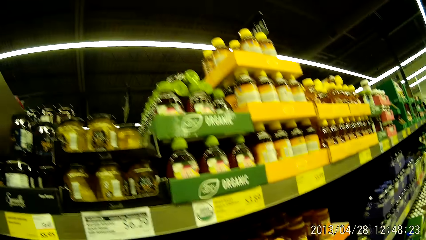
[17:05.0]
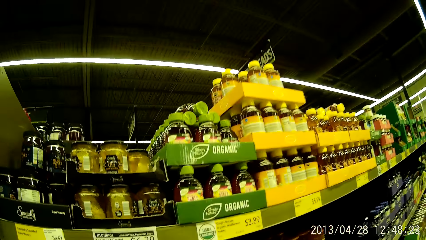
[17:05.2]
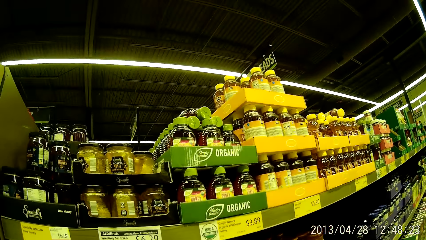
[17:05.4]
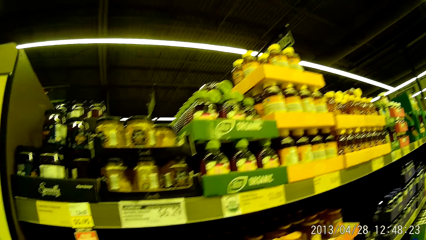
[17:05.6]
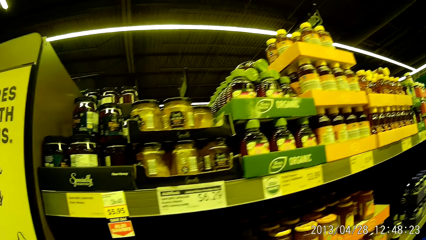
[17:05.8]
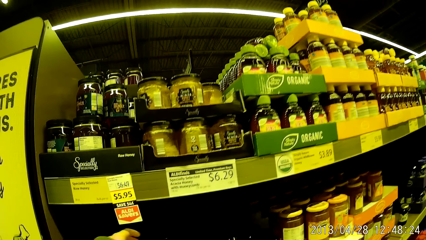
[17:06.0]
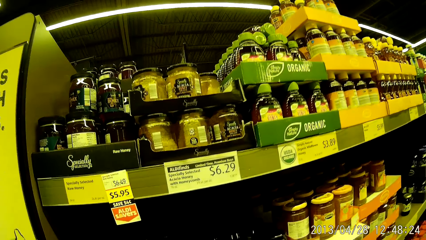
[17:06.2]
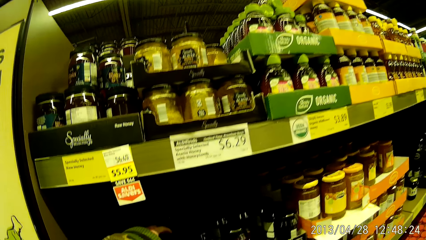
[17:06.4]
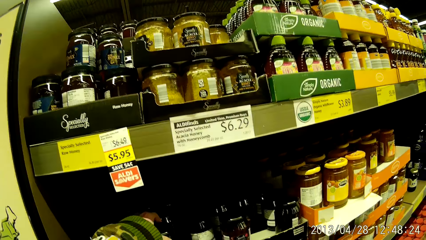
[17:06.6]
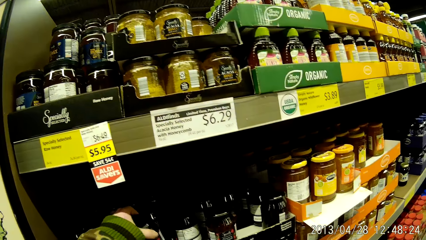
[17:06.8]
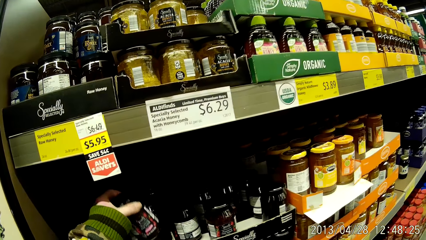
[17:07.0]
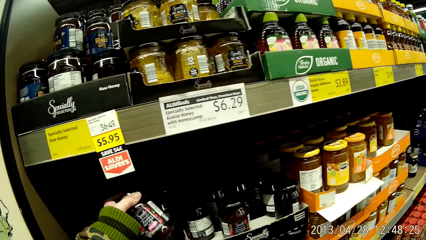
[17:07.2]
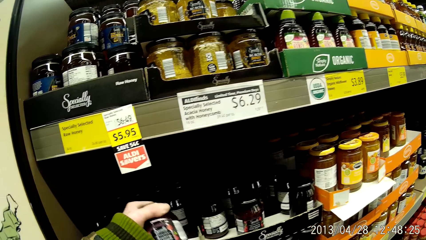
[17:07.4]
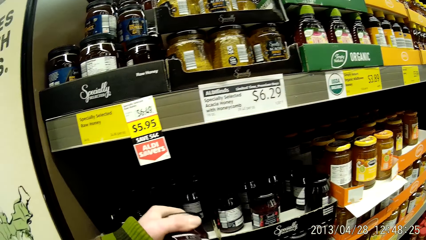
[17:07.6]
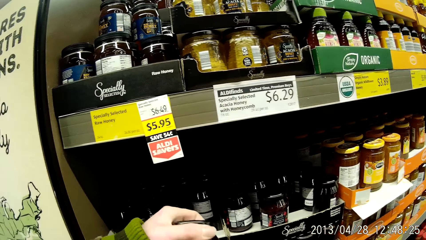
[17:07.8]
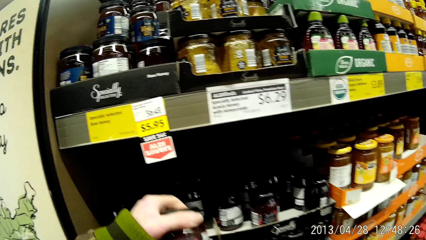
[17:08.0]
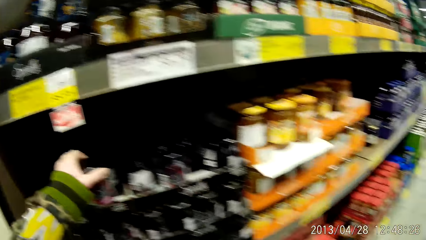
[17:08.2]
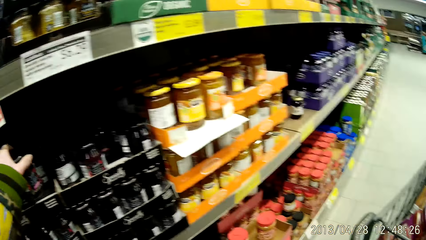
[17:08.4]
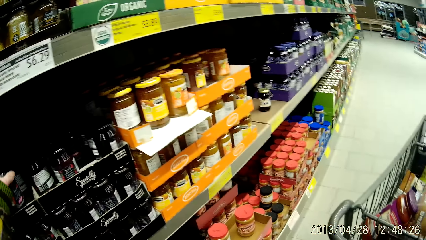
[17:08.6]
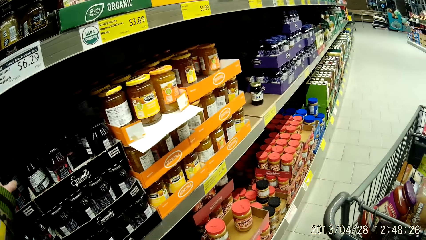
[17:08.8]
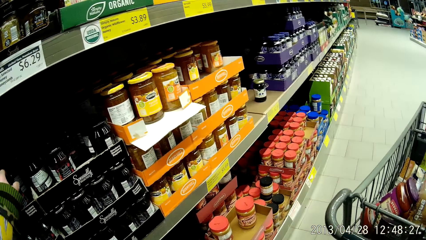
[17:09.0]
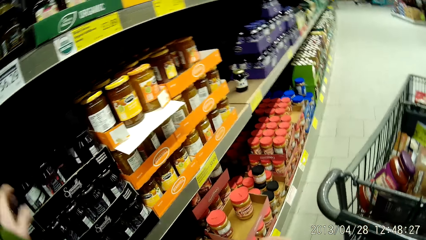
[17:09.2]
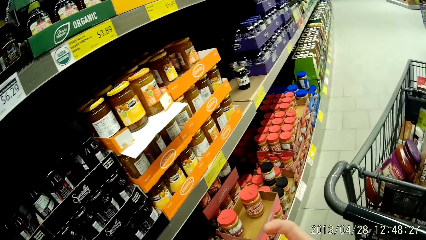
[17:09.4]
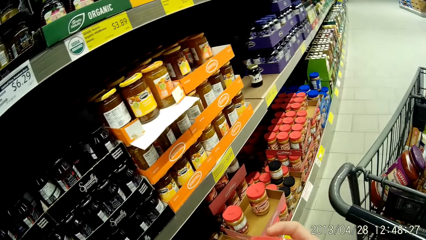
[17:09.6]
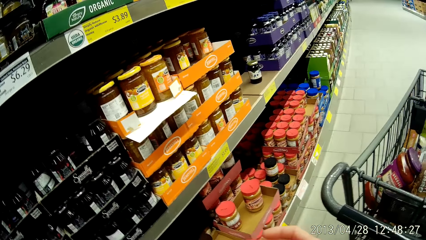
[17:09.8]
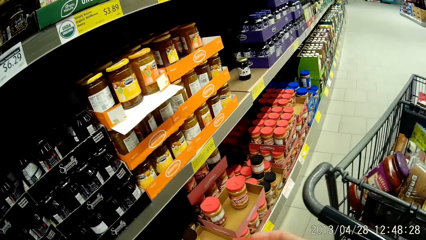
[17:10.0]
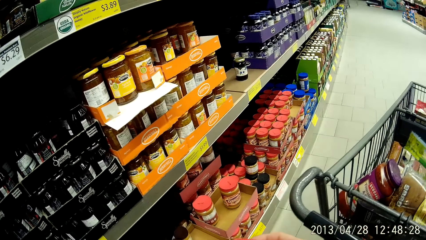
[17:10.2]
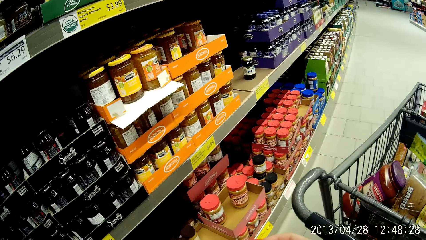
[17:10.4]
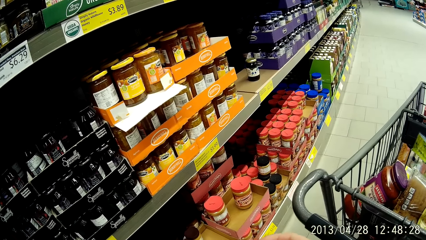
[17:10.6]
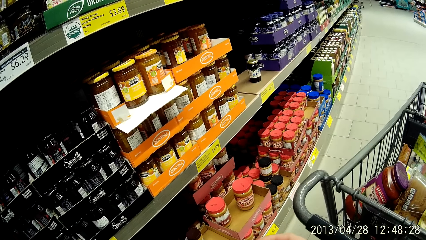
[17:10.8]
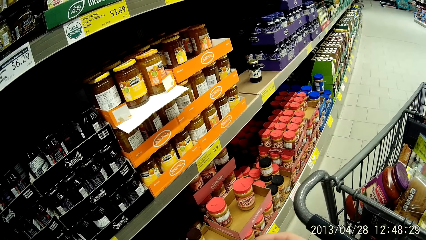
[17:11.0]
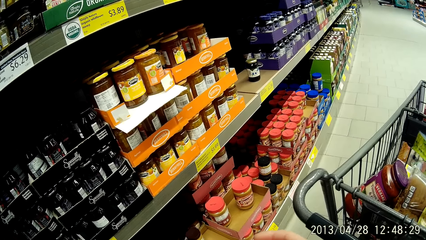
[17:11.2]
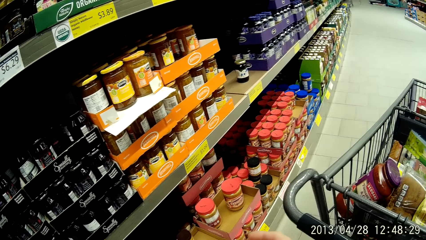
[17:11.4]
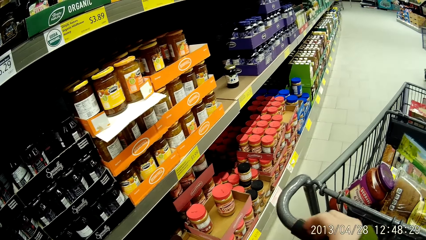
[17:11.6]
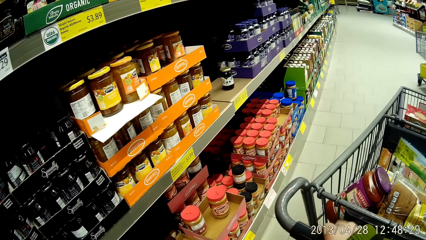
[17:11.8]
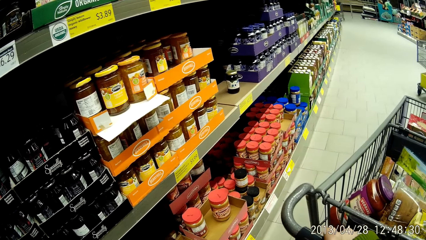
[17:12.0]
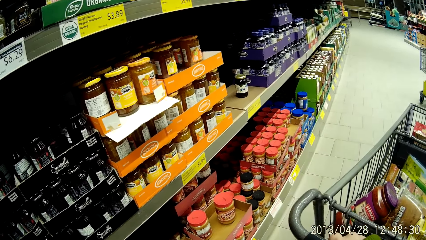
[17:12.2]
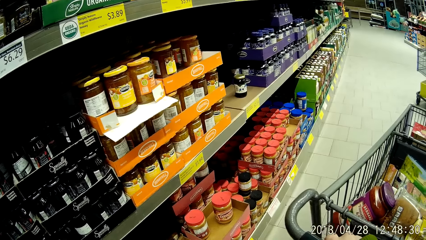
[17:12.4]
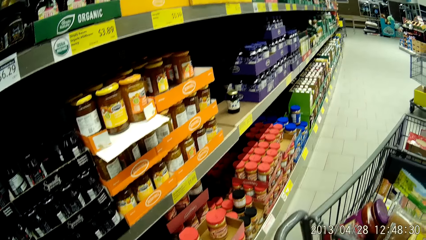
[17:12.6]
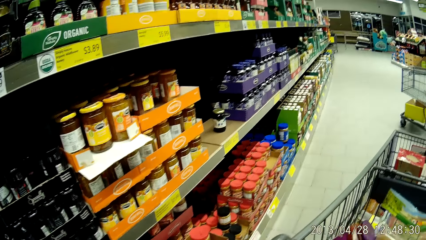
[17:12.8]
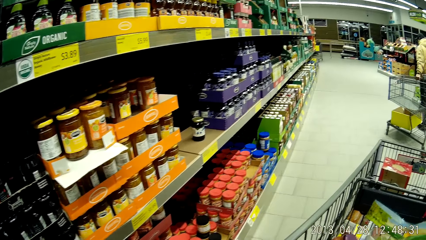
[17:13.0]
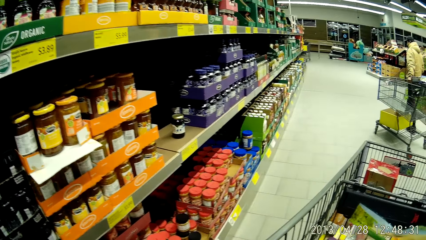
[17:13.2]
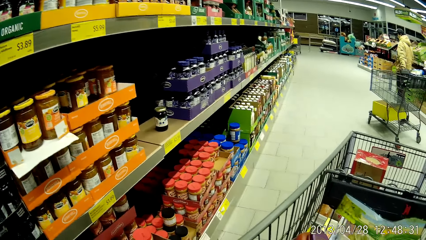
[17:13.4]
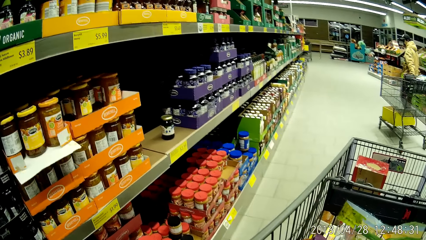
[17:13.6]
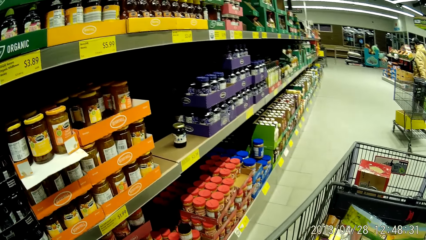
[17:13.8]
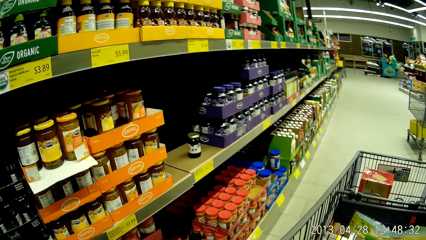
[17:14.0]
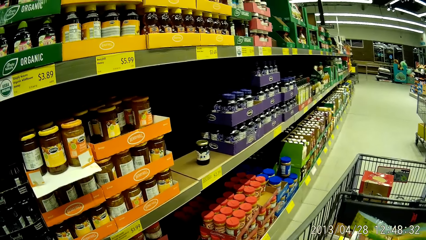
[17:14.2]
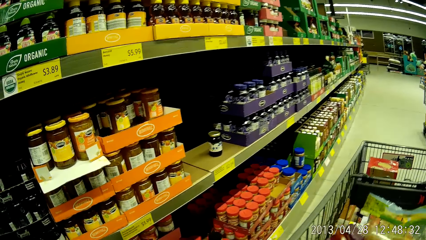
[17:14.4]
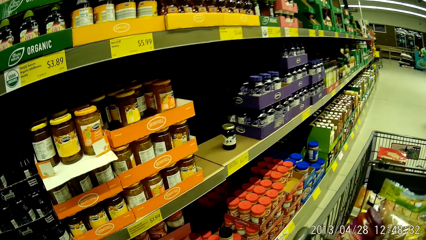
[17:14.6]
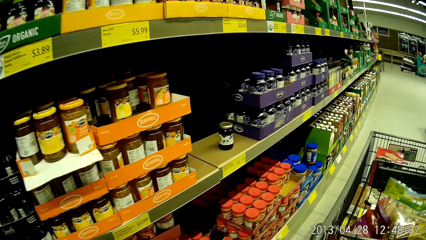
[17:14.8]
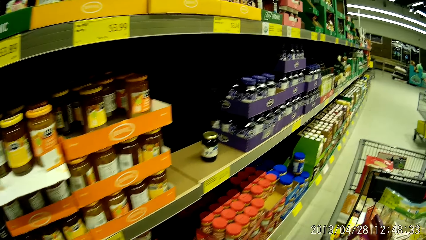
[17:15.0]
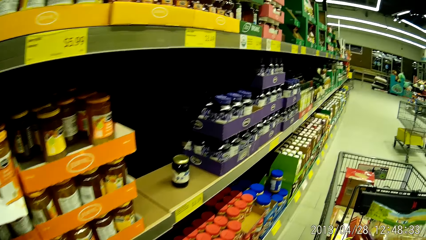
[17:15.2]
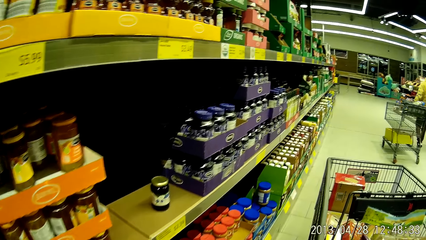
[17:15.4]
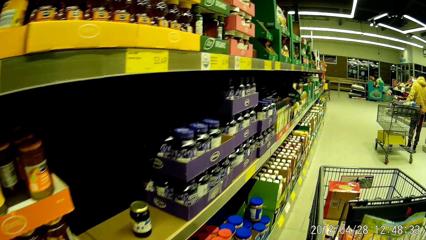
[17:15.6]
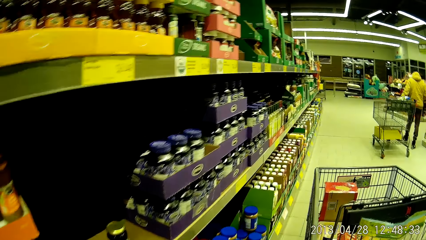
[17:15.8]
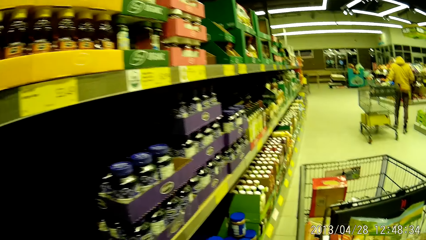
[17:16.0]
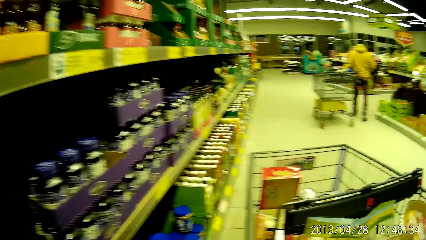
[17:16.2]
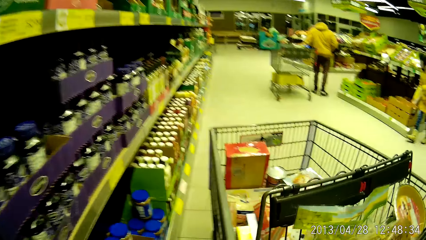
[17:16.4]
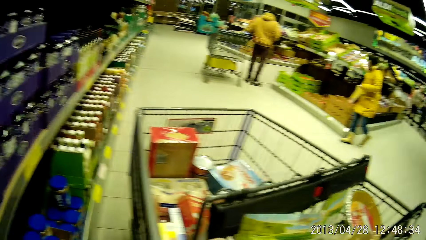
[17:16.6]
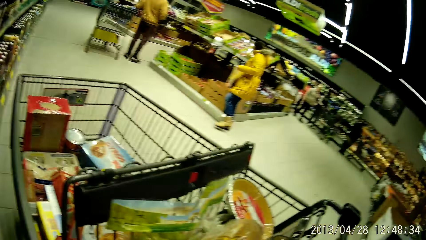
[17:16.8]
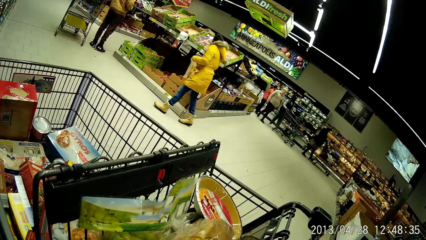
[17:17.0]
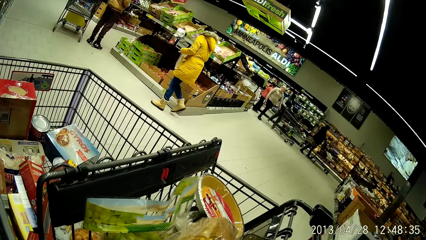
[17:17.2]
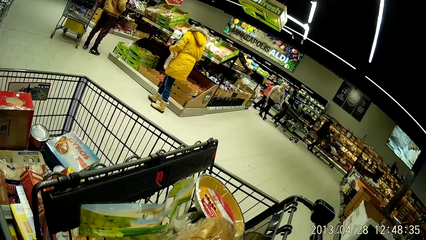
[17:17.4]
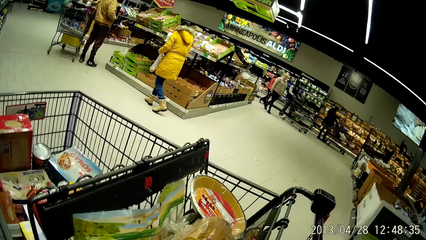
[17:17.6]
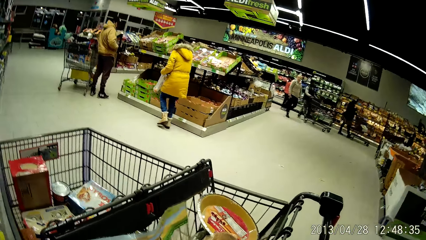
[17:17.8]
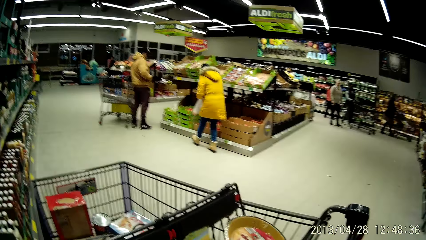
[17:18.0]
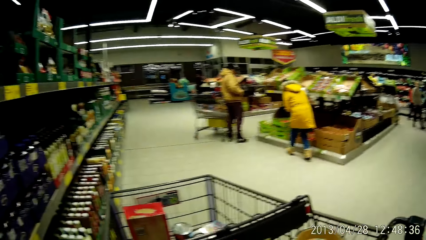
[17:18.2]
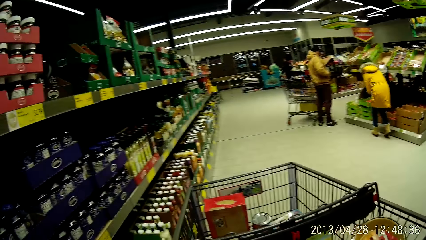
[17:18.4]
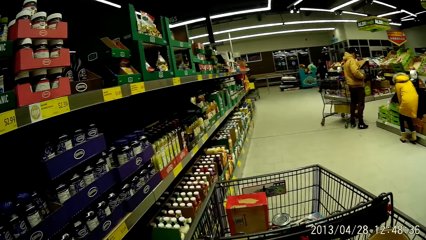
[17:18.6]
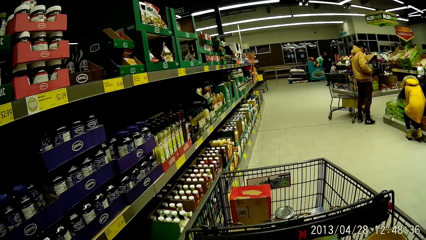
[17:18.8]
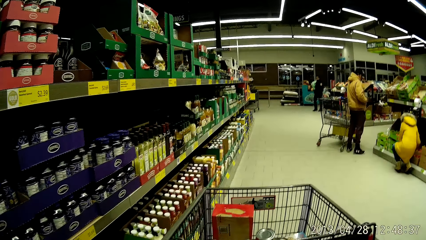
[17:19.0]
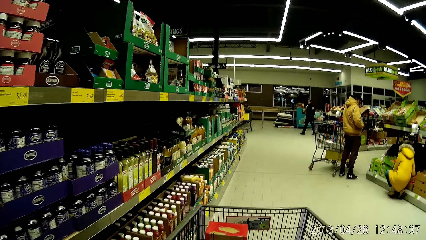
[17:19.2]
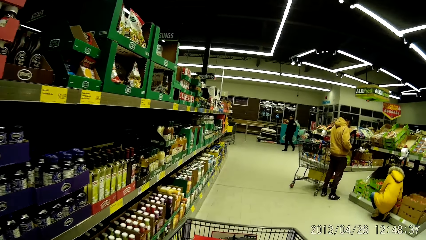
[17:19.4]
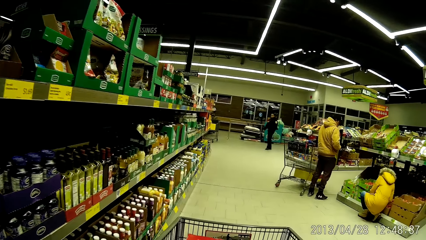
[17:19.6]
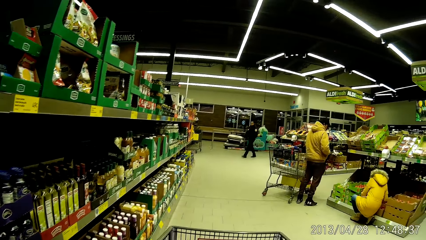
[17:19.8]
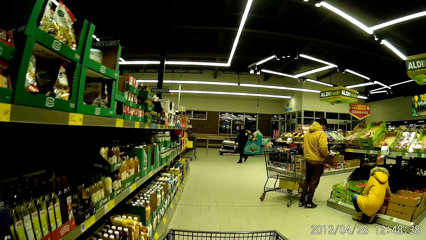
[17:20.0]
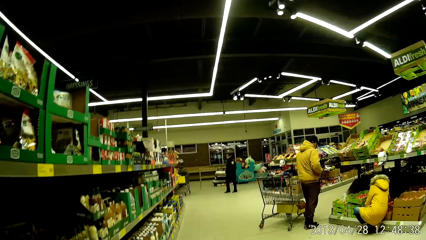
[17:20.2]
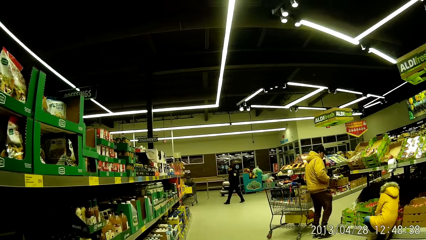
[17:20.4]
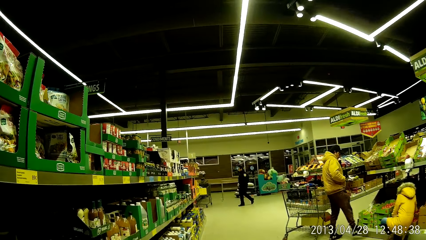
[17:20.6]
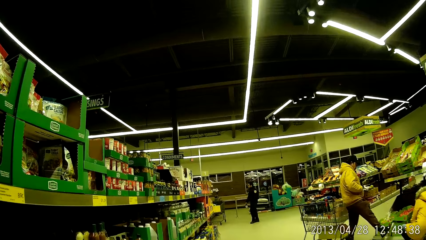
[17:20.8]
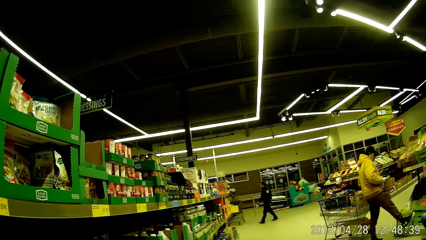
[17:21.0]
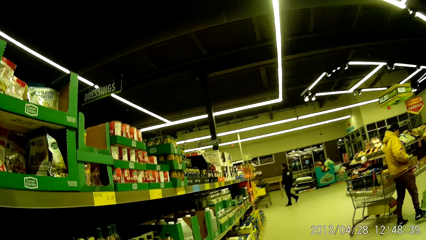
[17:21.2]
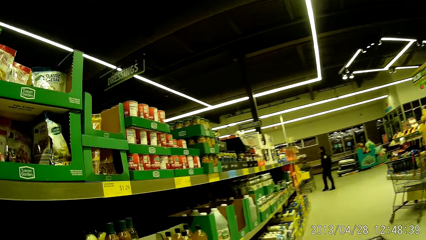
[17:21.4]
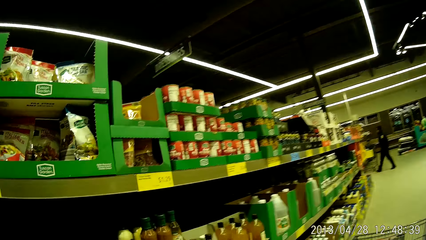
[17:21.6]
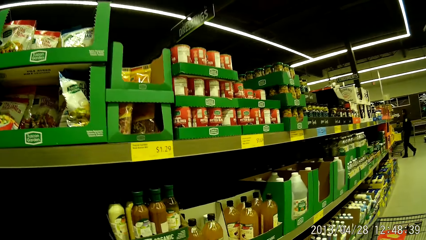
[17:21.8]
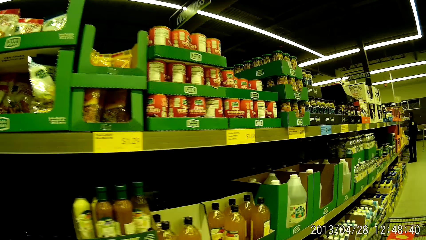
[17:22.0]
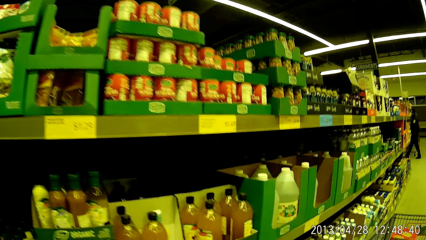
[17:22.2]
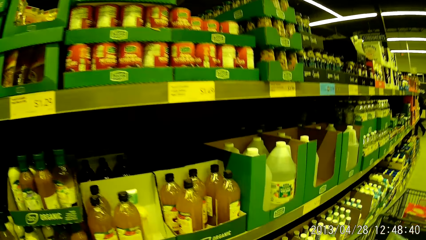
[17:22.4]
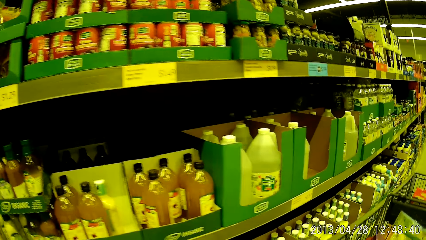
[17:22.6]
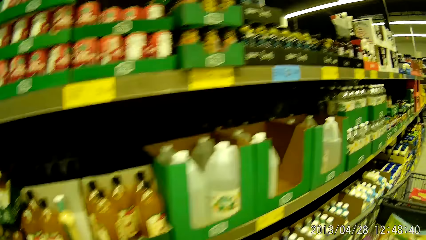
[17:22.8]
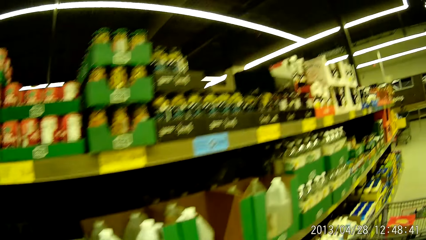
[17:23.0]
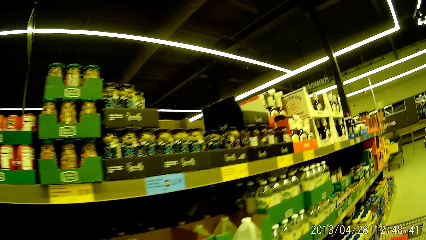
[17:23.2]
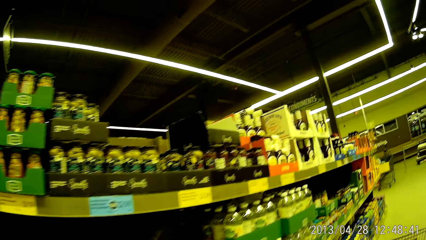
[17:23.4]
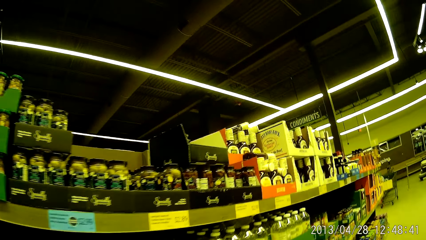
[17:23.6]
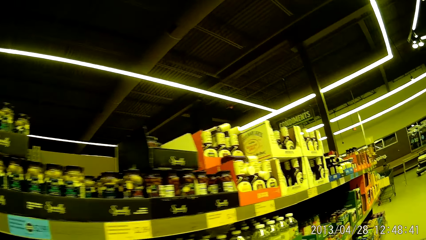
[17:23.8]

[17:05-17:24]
The camera wearer takes out a jar of jelly from a shelf with her left hand. She puts back the jar of jelly to the shelf with her left hand. She stares at the shelf, places her hand on the trolley's handle and pushes the trolley forward.
